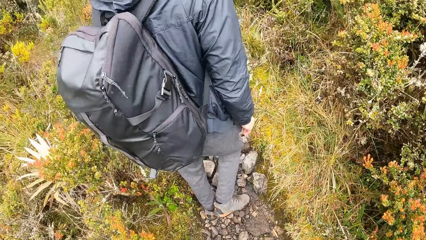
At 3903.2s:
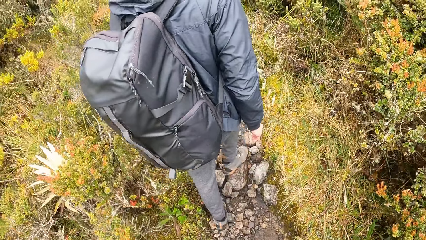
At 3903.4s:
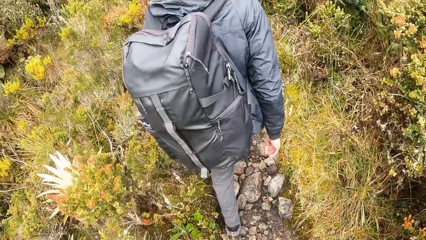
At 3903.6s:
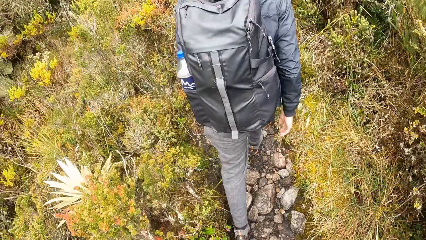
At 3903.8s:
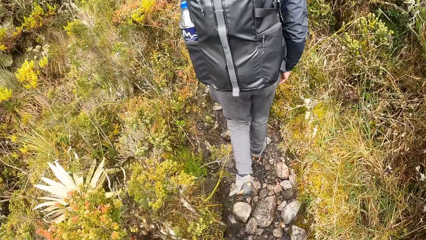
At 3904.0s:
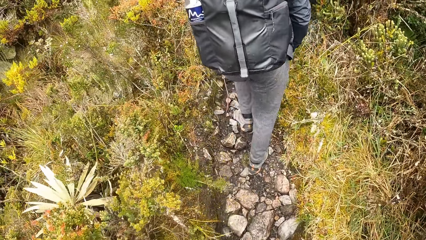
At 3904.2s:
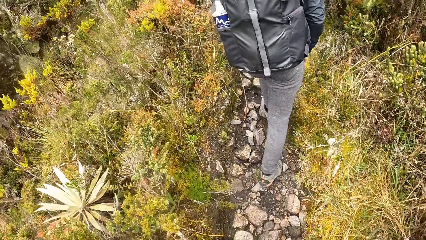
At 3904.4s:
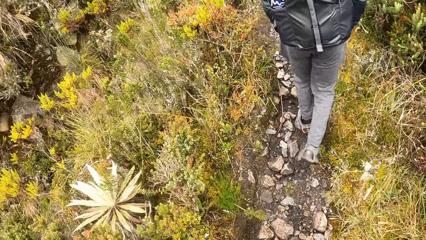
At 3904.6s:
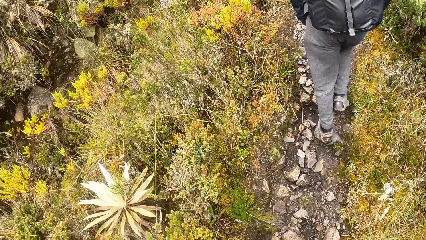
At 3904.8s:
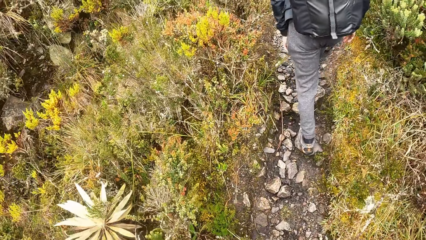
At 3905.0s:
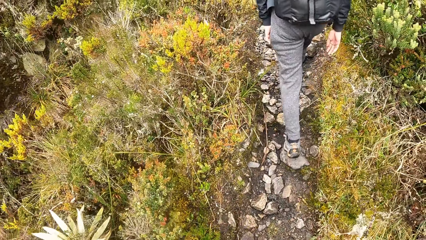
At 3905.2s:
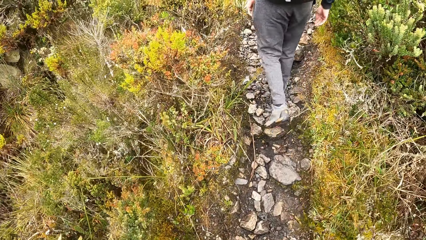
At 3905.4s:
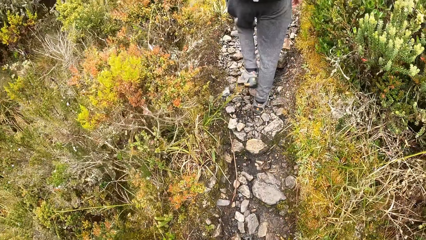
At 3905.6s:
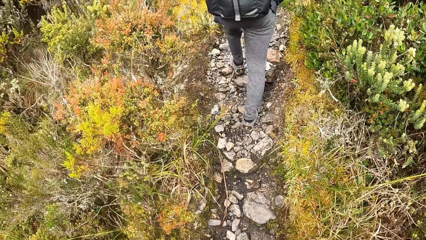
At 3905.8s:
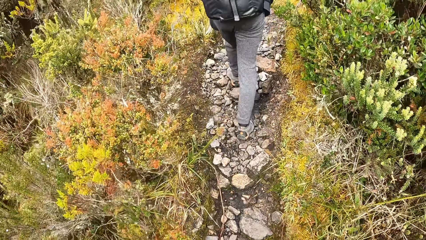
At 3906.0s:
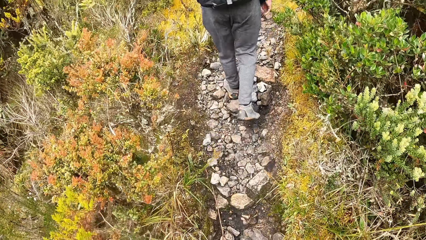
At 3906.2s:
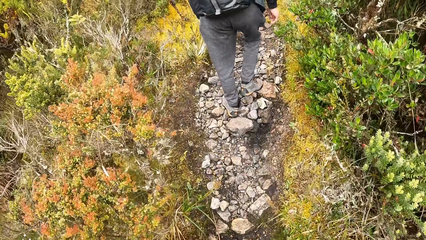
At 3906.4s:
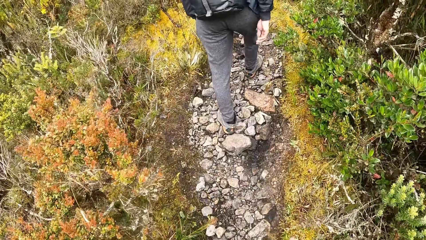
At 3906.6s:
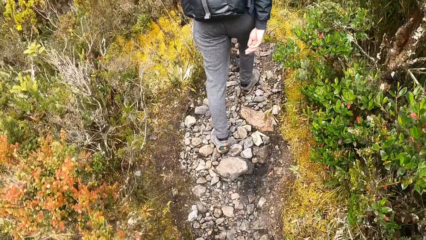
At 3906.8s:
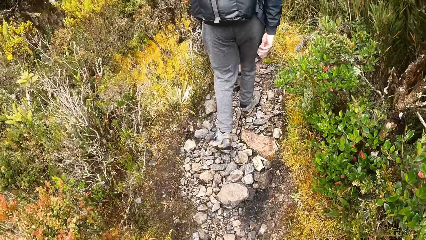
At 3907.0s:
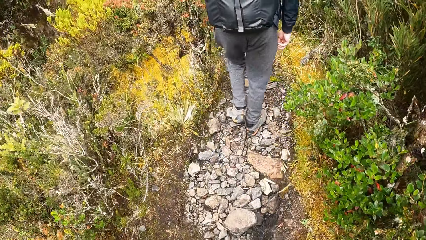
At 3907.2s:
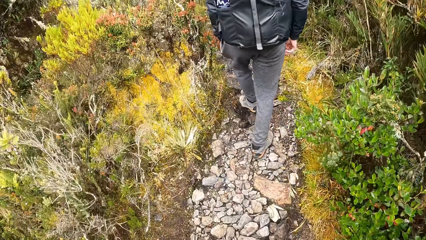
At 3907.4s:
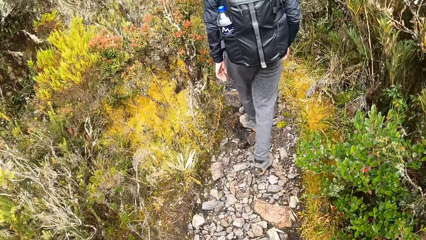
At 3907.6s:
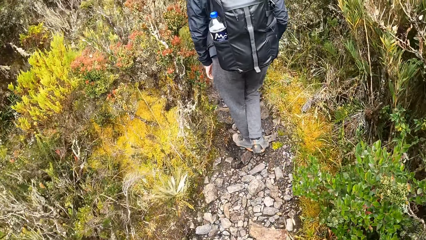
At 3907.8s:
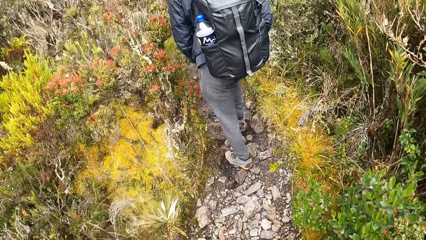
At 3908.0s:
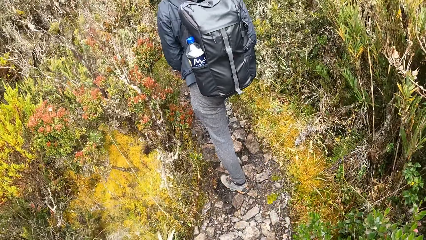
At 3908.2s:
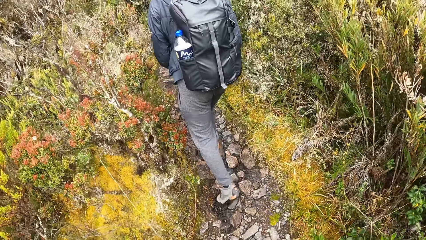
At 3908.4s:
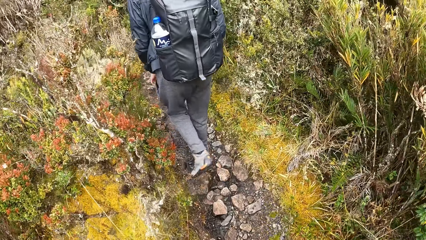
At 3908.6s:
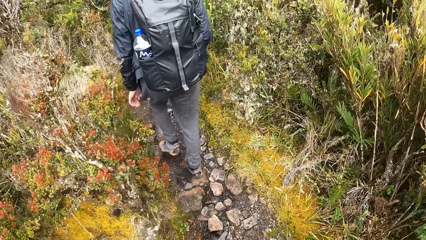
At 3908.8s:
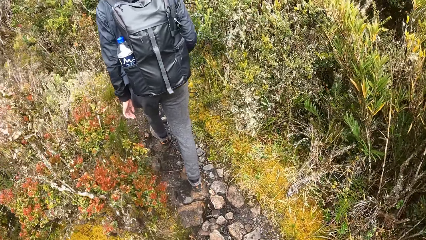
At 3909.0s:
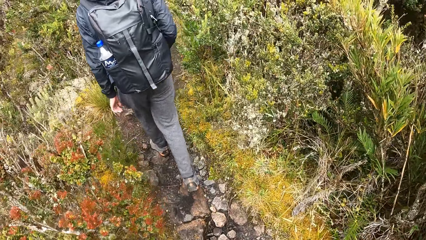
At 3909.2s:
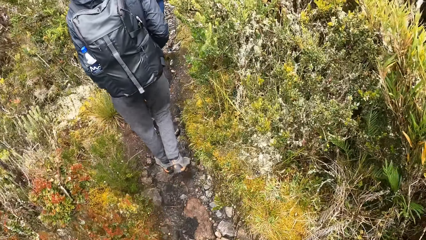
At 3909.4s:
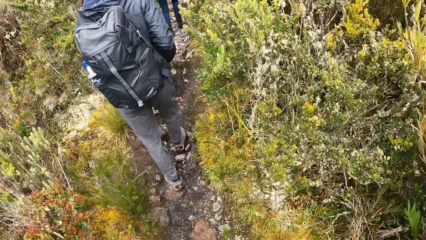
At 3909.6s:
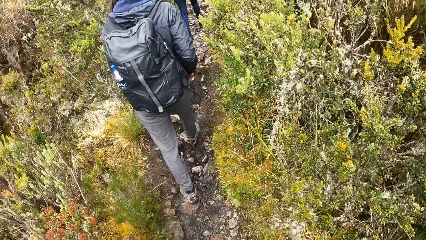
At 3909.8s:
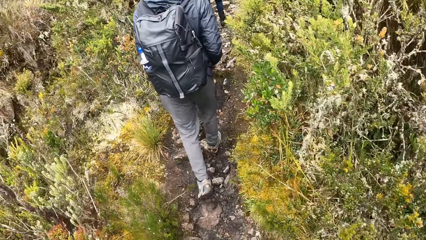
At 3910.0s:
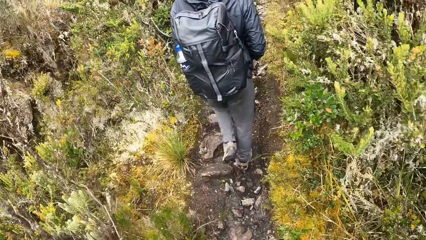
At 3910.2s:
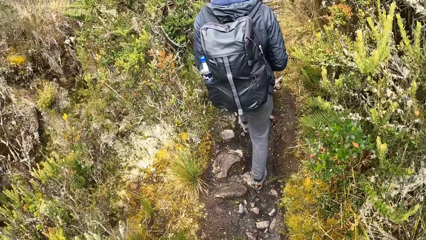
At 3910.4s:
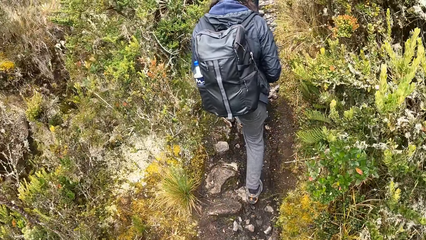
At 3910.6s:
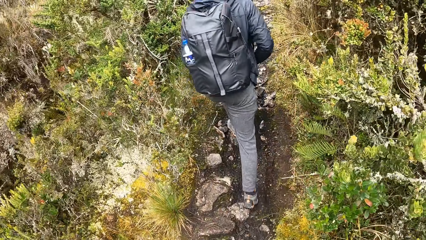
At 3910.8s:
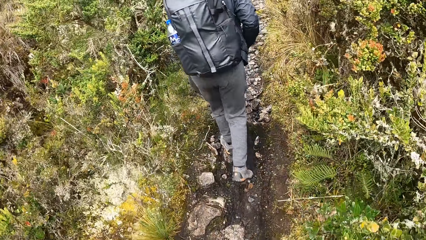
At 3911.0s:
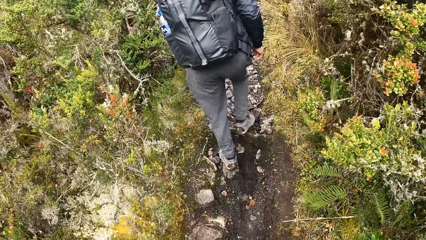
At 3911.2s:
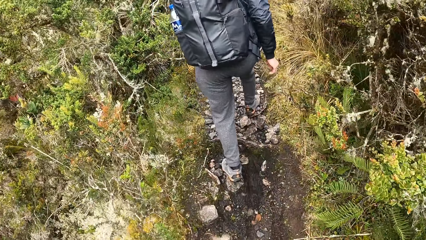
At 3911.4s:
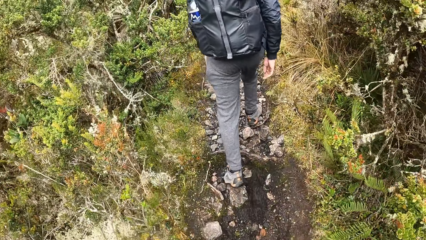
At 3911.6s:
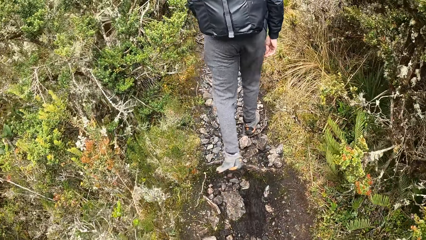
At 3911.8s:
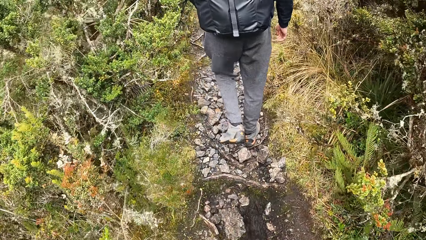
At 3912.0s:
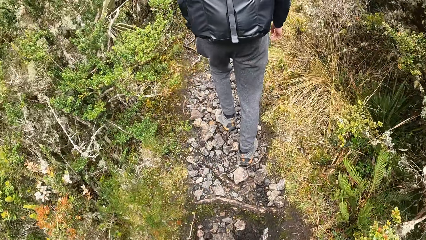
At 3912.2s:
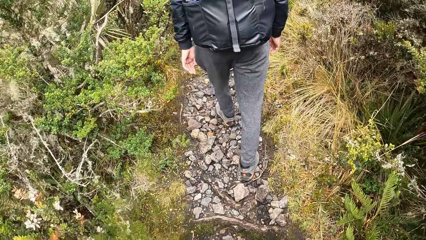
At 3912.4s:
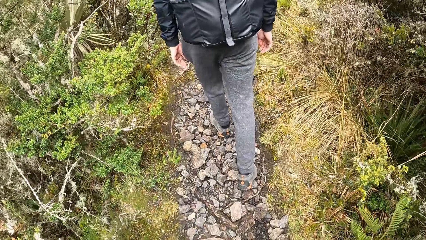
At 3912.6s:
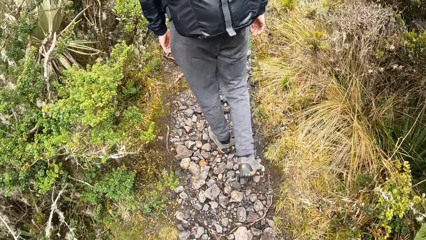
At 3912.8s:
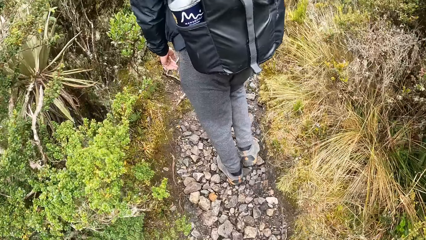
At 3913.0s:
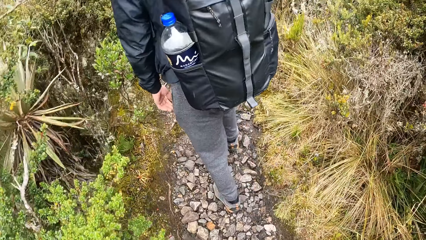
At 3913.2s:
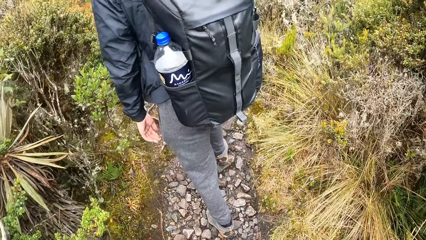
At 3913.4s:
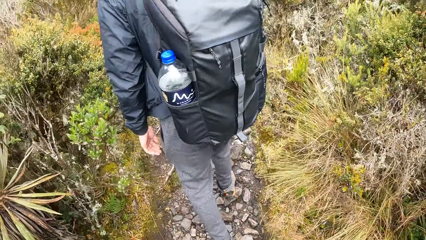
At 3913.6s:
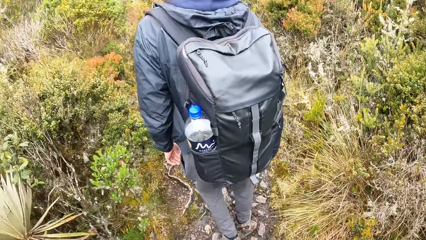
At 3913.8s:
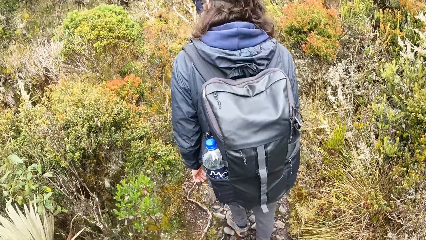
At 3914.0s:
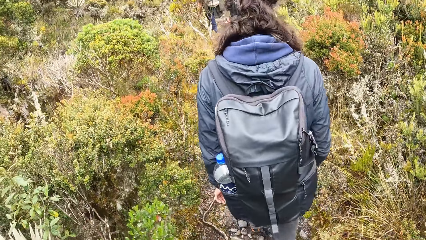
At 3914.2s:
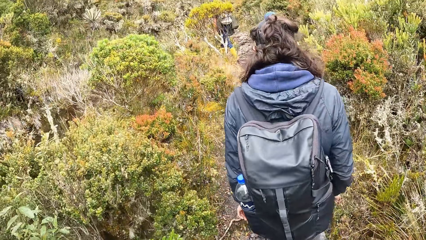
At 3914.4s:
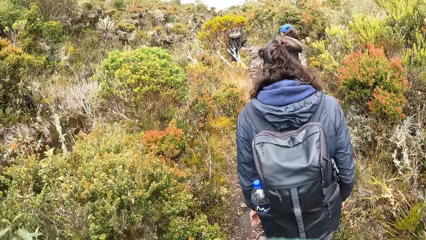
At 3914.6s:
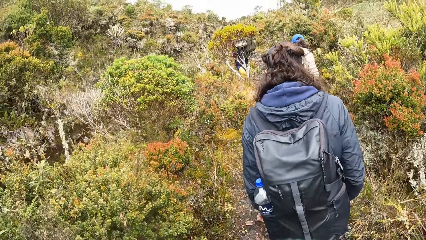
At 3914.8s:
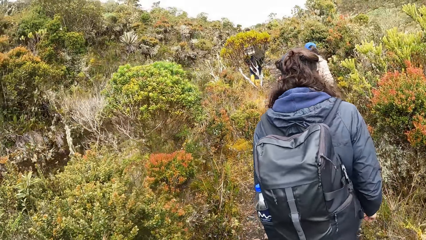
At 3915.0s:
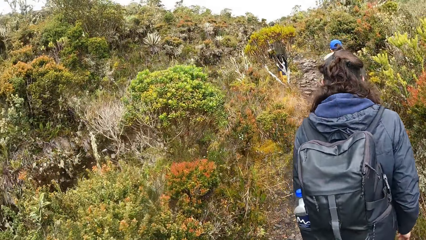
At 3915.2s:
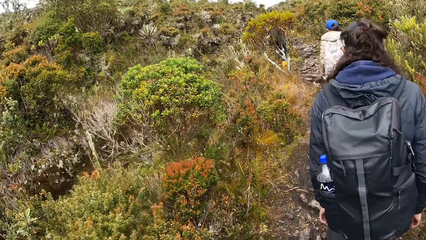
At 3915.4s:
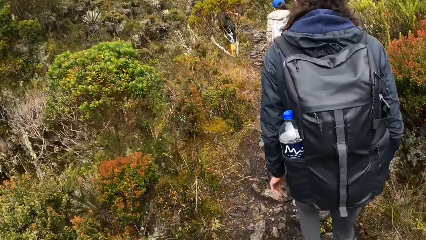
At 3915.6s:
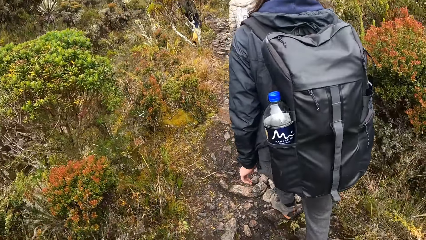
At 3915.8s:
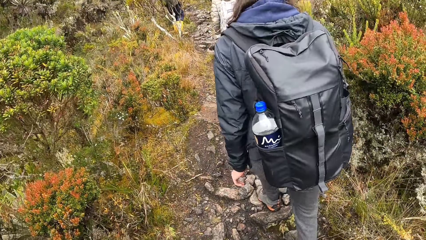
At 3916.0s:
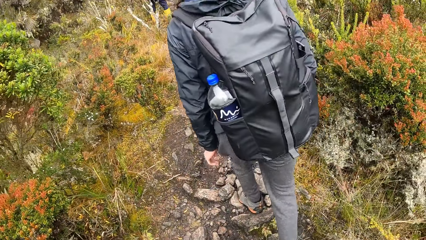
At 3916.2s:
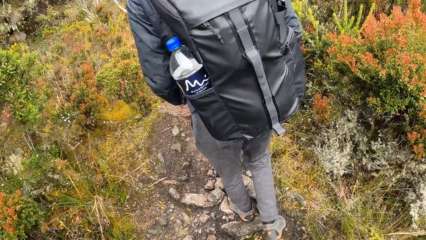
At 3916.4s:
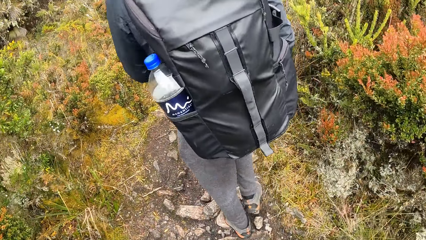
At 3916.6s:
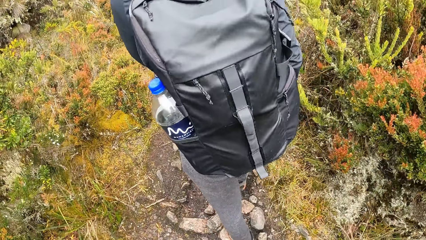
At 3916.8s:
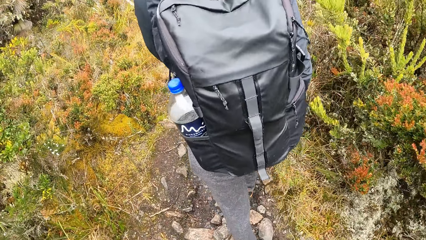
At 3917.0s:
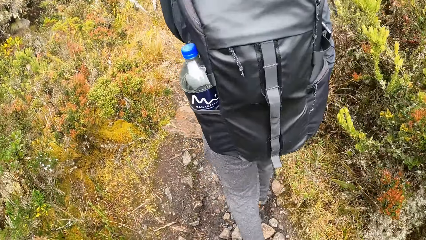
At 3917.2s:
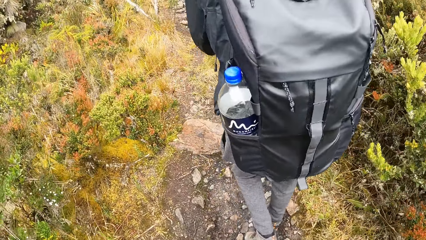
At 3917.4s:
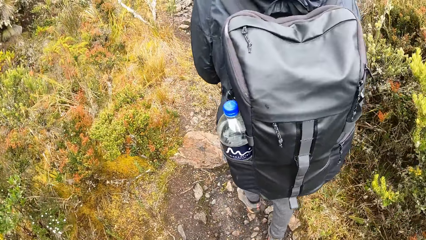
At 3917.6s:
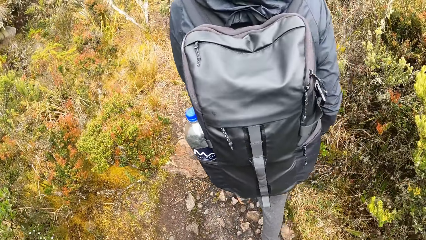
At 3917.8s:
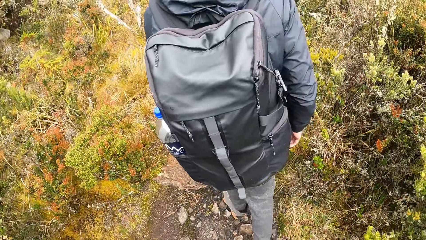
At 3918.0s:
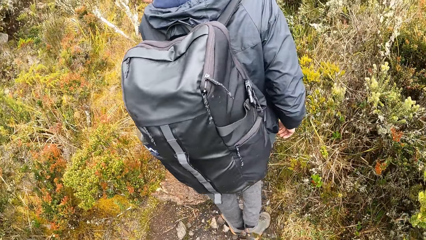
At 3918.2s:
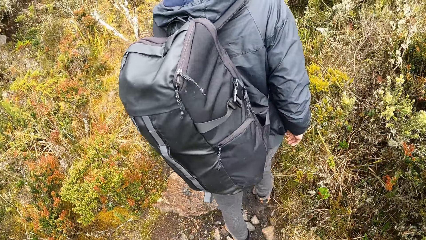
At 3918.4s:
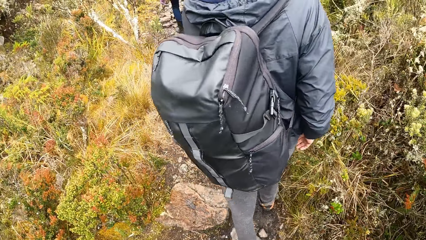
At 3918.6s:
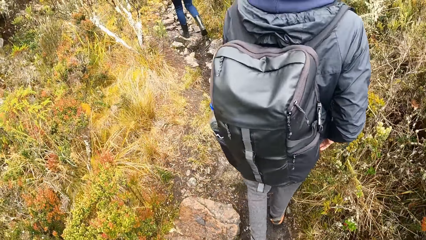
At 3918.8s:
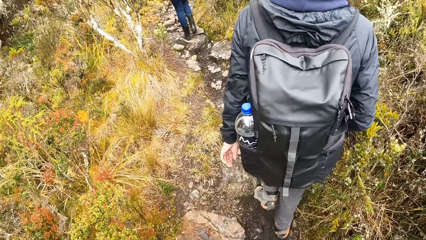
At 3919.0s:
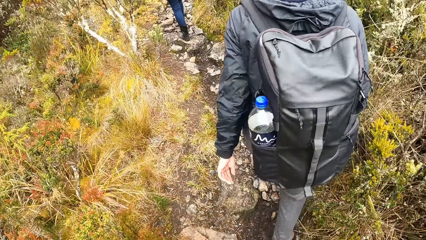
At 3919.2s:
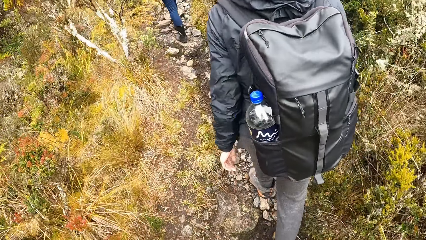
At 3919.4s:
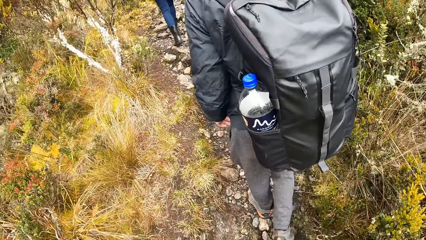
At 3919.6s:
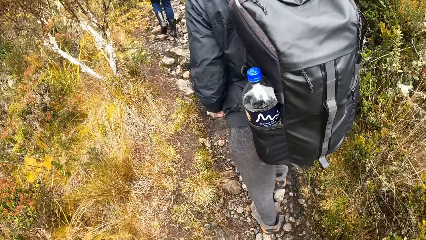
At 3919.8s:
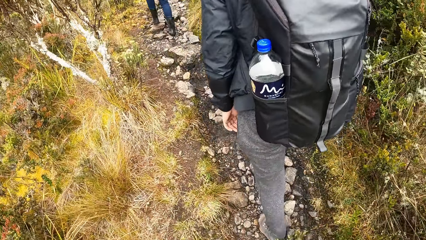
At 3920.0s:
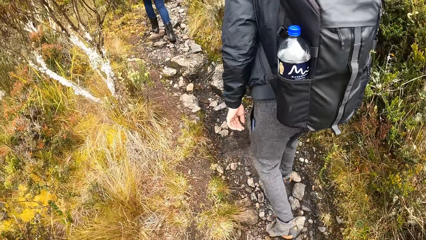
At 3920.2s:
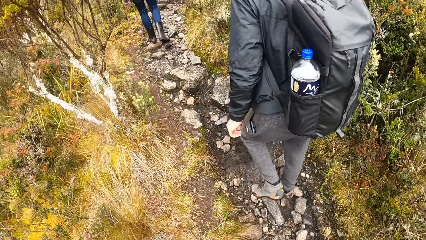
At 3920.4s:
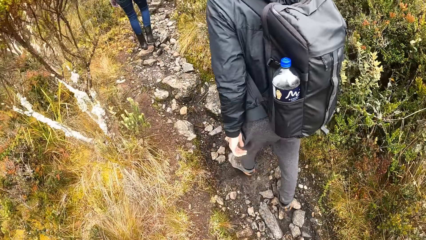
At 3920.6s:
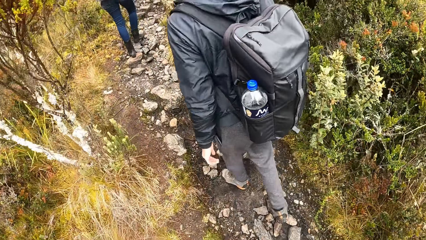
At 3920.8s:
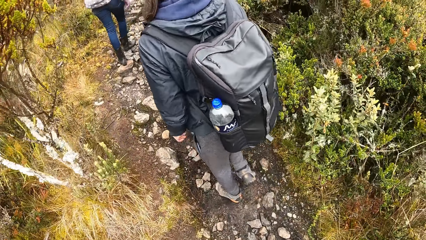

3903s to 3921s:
A man walks around. The camera wearer moves around.
